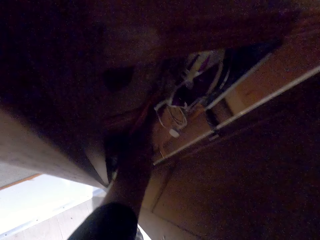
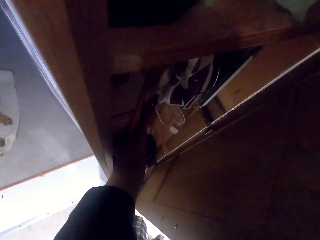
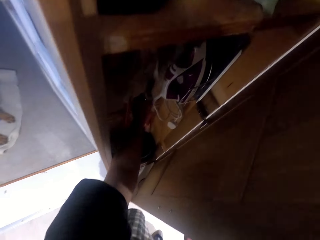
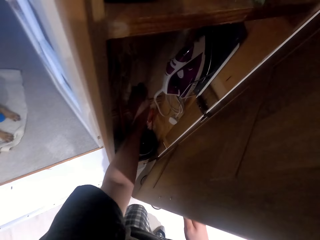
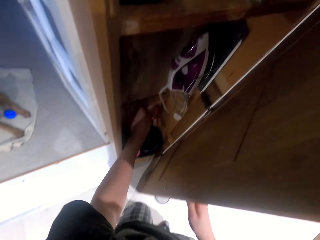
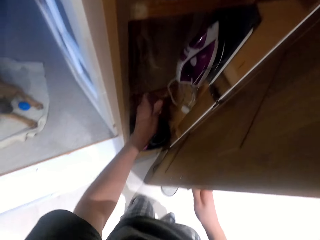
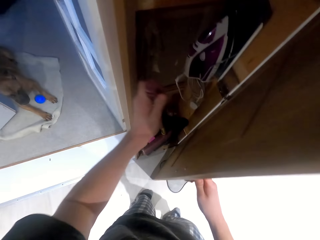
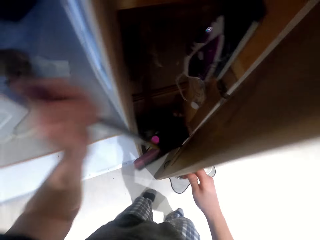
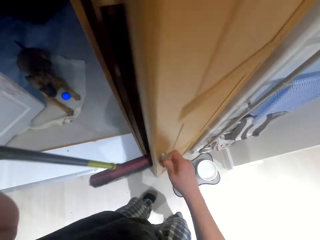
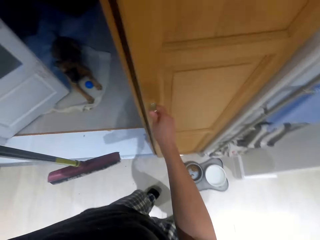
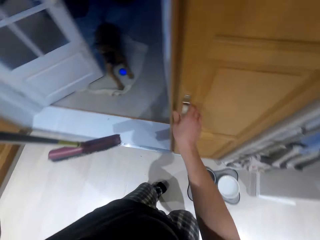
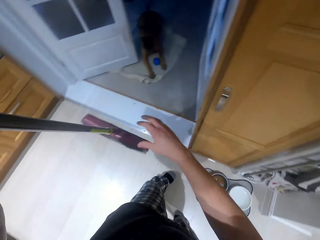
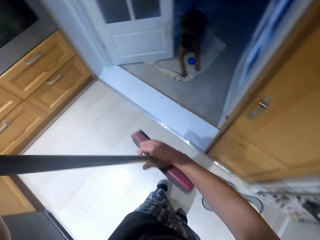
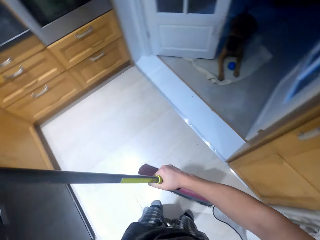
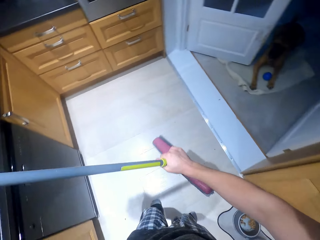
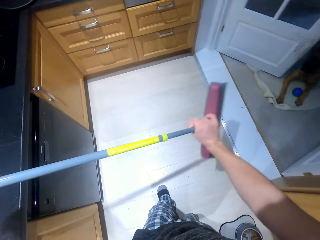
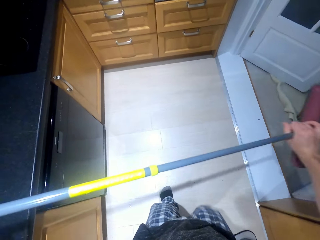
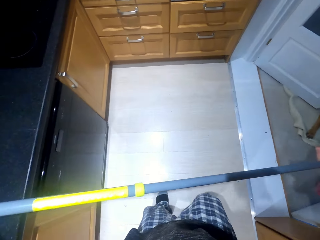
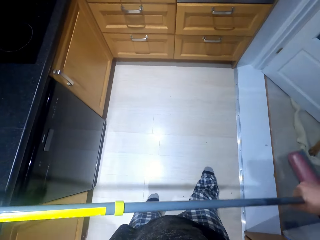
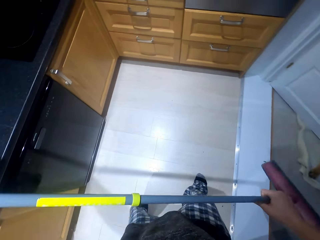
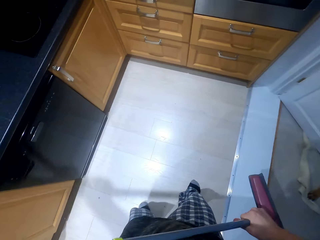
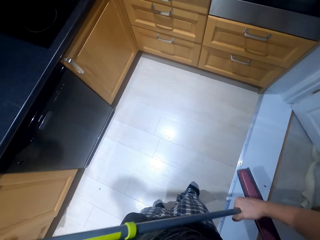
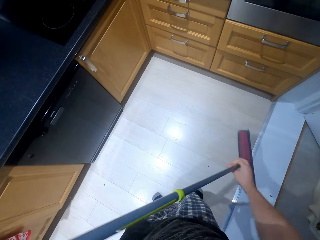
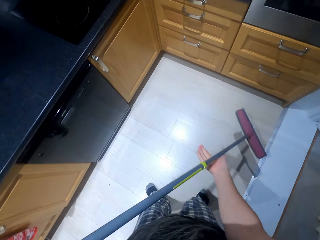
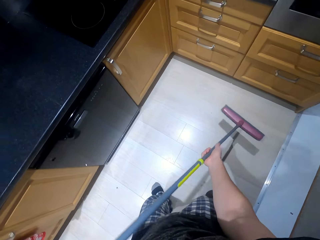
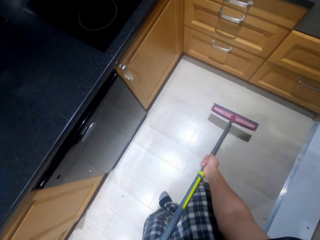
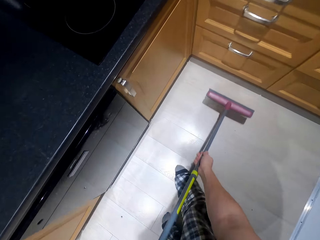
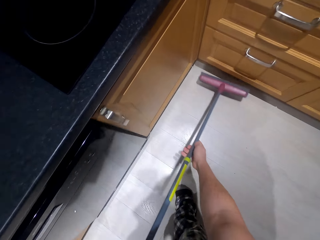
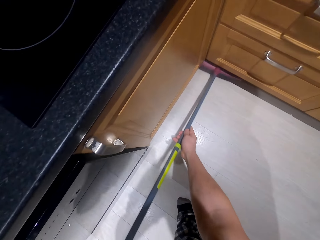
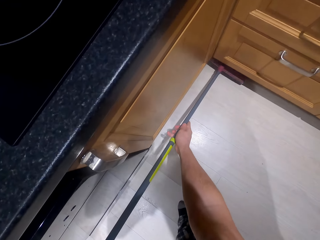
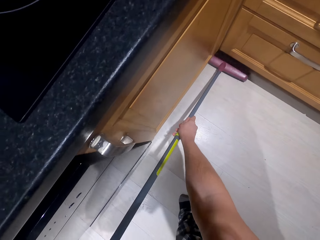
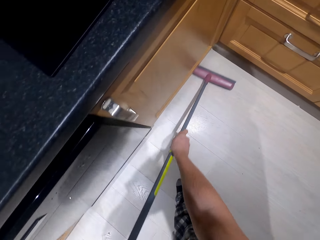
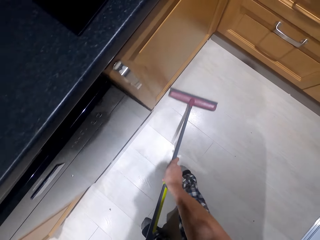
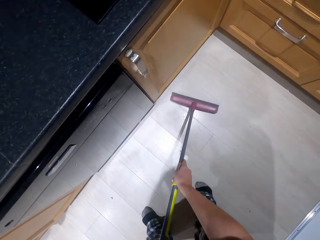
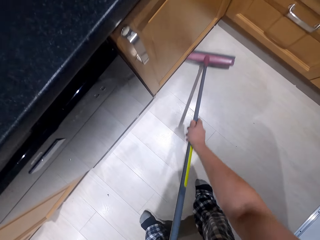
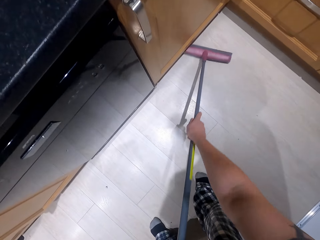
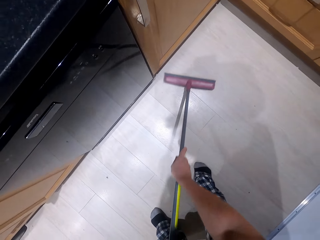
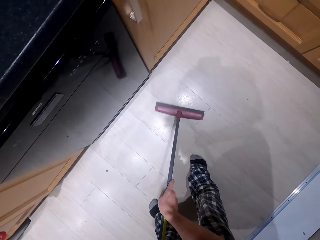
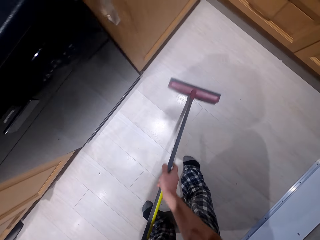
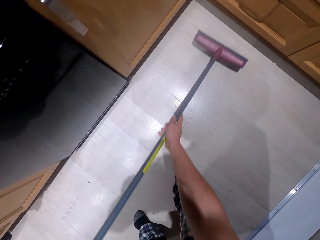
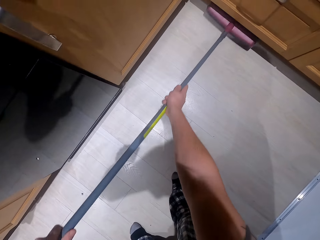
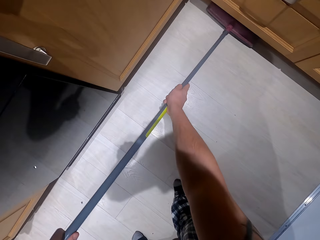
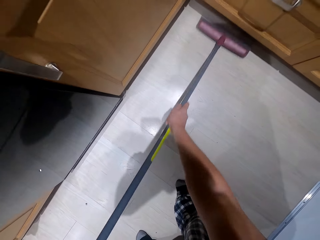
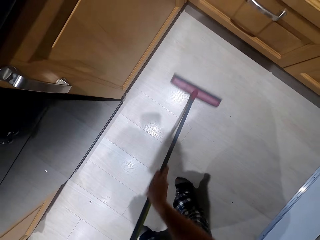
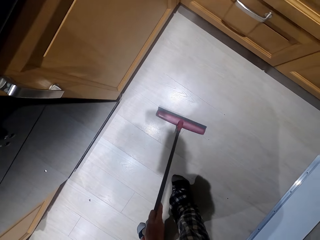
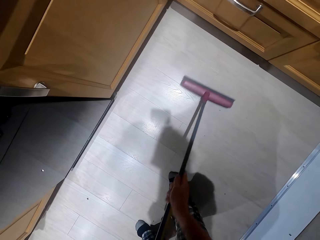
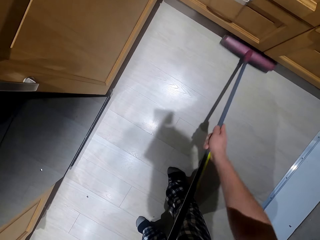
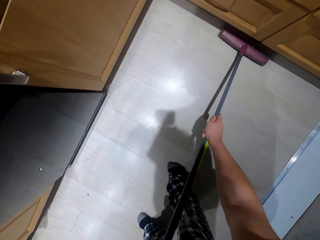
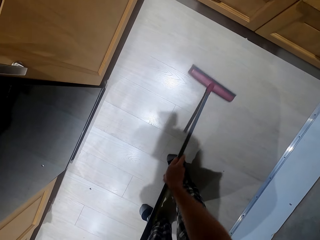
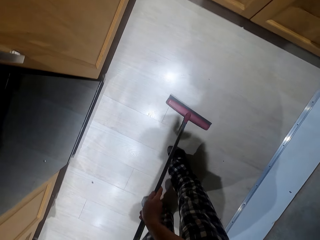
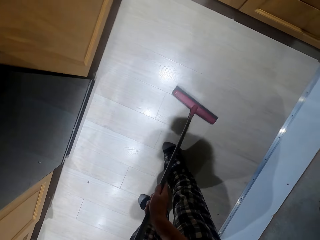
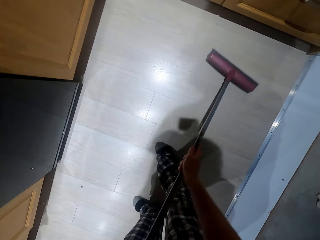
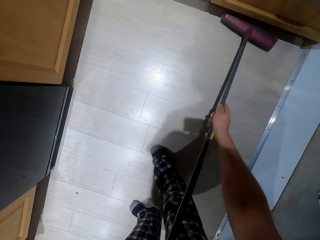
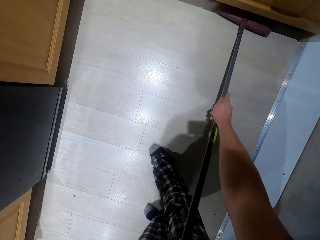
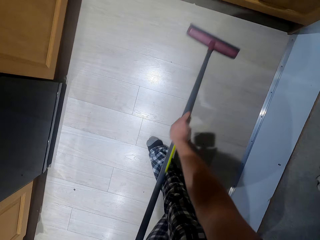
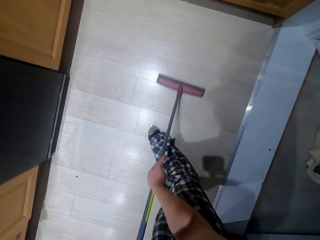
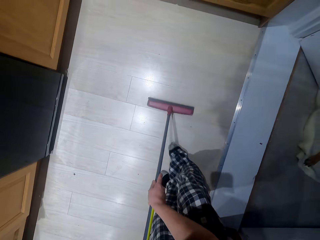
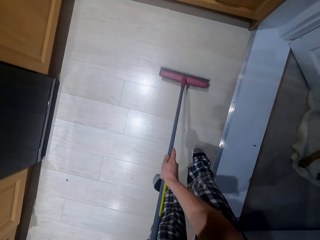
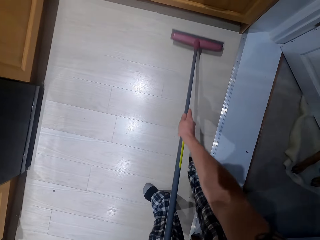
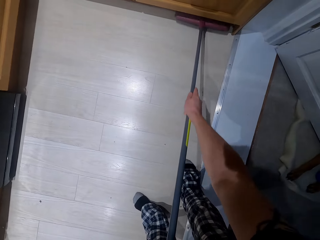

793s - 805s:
The camera wearer touches something in the cabinet. They close the cabinet. They take a cleaning brush or broom. They hold the broom and pull the broom. They hold the broom. They sweep the floor.

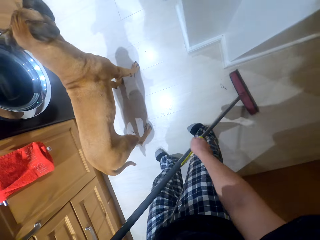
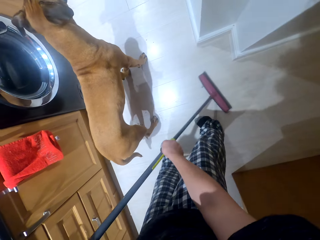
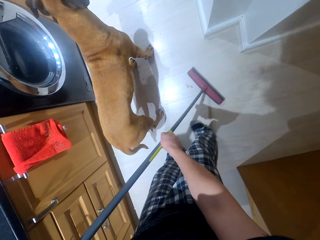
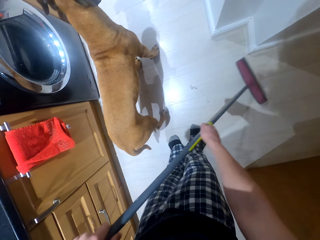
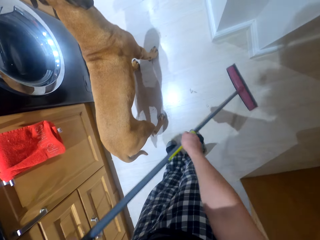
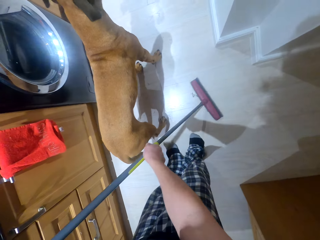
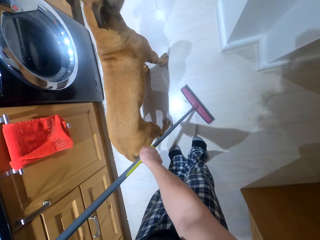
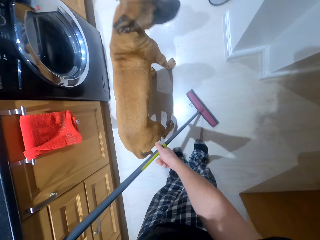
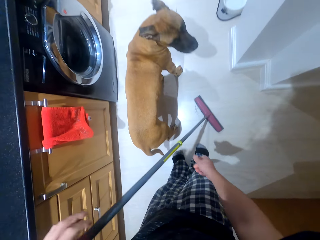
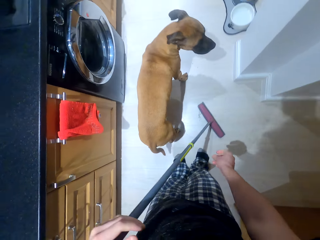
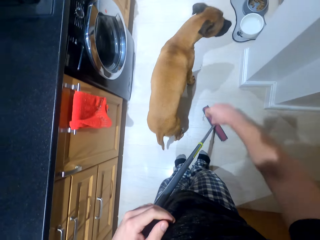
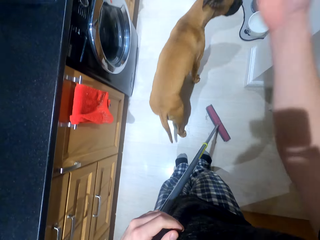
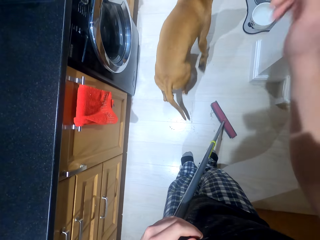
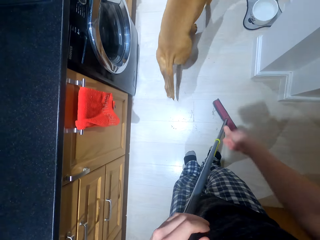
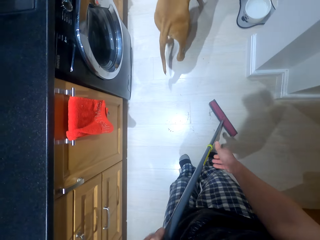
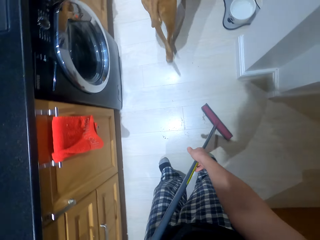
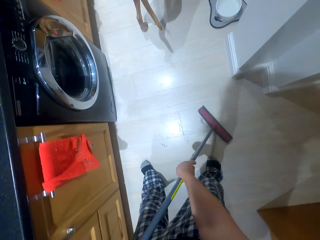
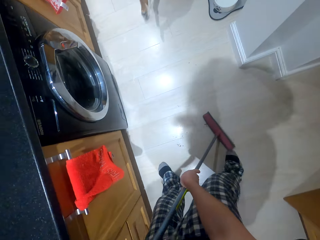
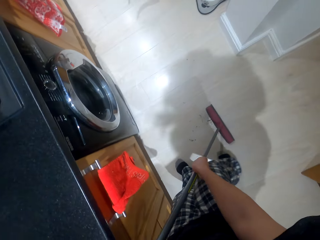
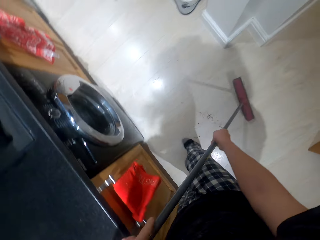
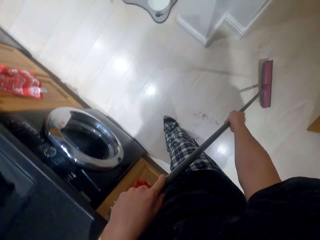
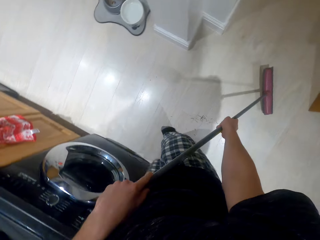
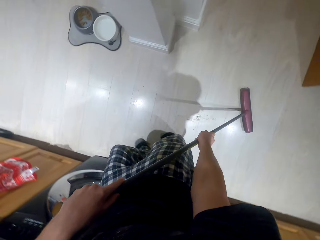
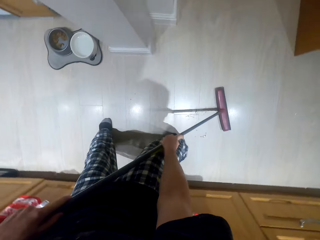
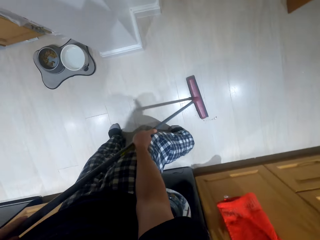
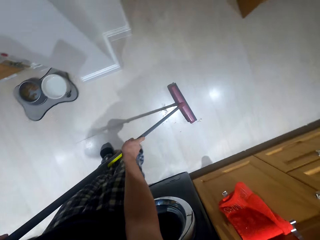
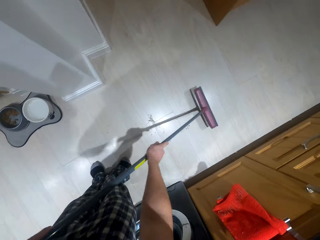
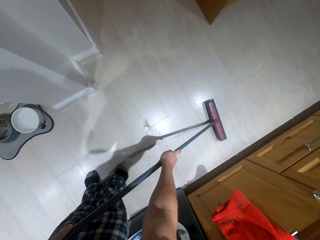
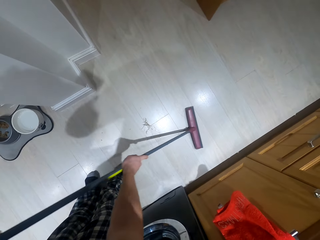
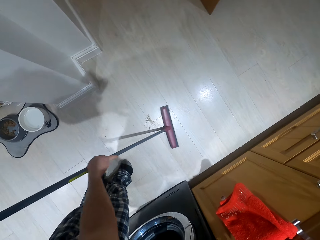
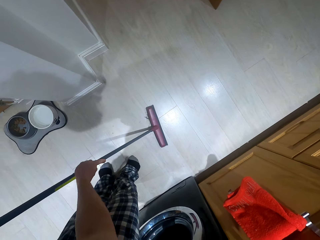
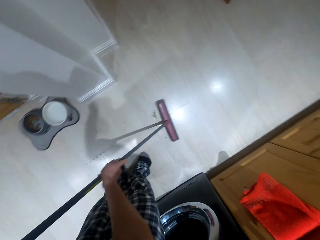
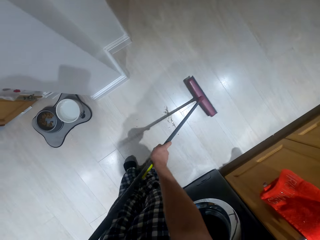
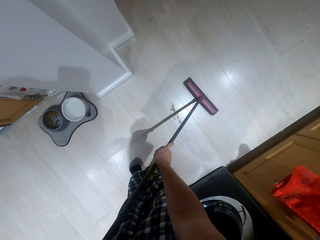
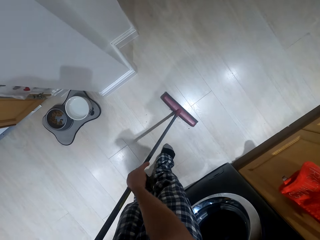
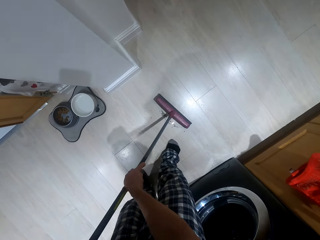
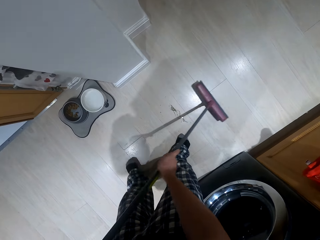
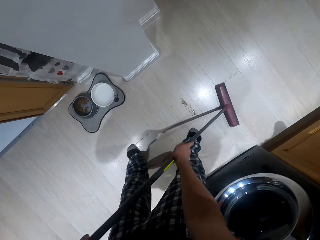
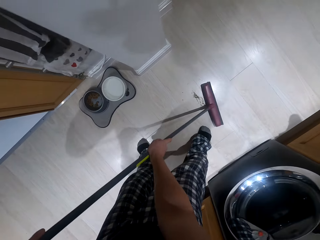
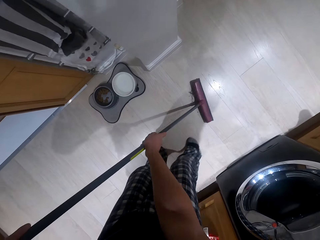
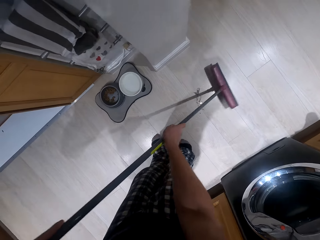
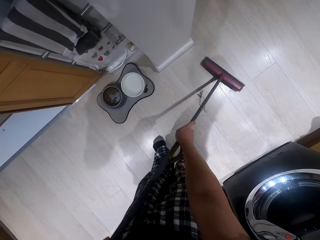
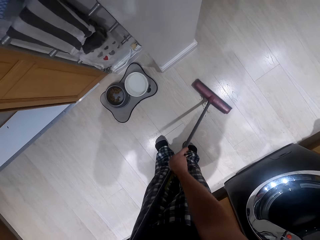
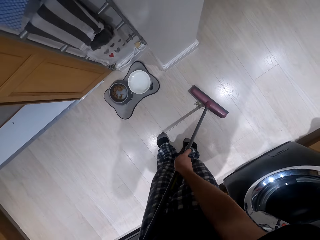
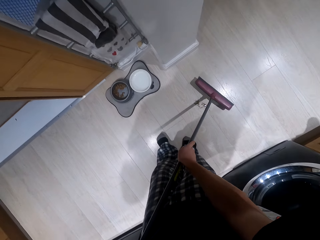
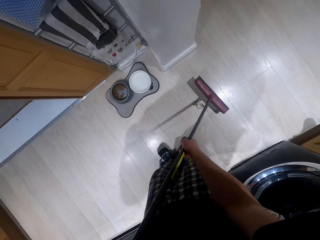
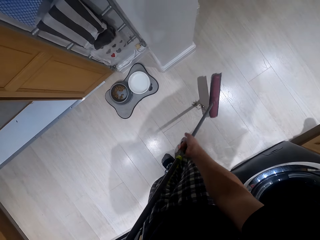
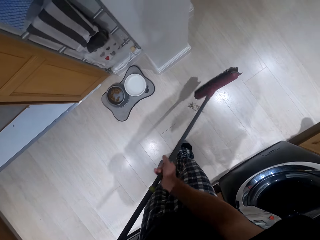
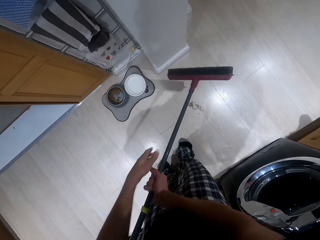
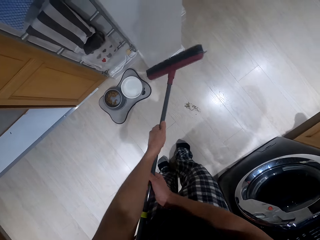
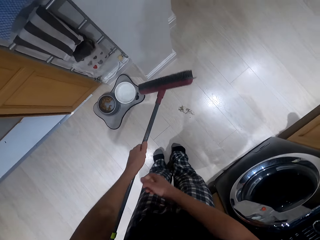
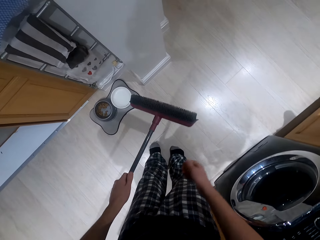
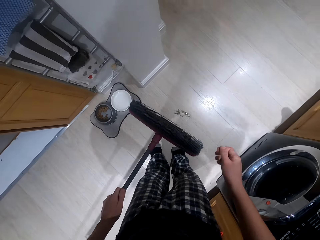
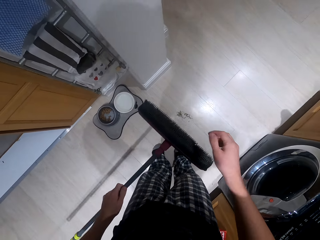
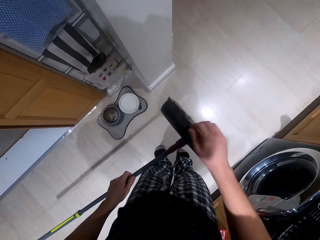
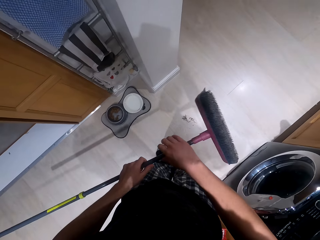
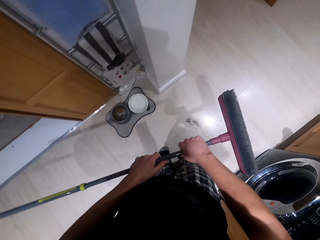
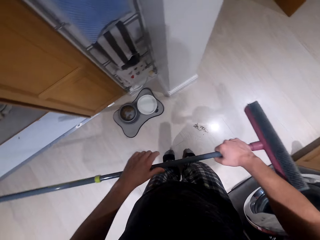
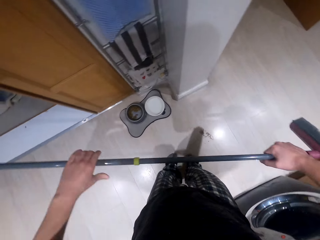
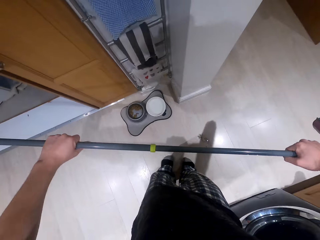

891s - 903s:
The camera wearer chases the dog away. They sweep the floor. They look at the broom.
